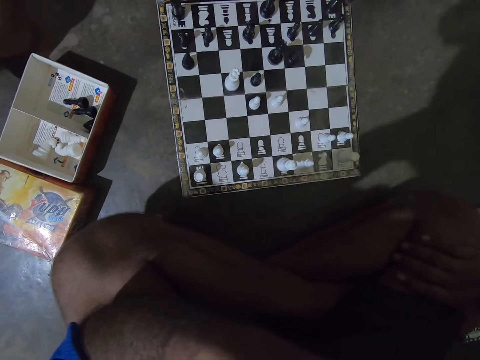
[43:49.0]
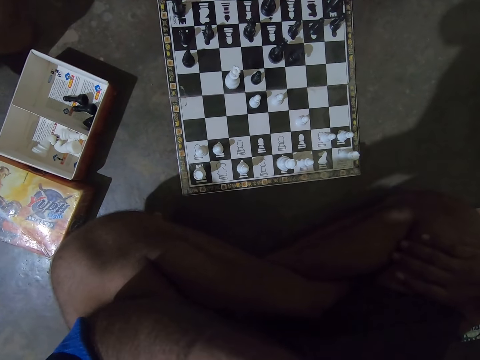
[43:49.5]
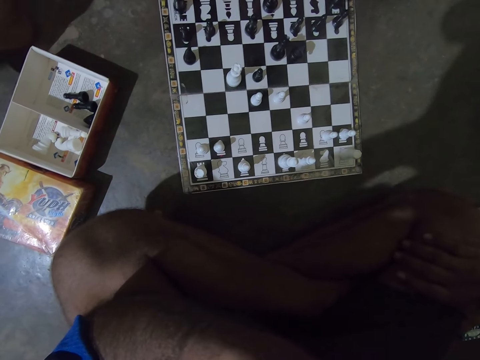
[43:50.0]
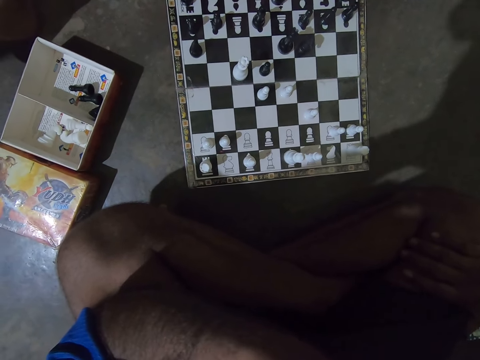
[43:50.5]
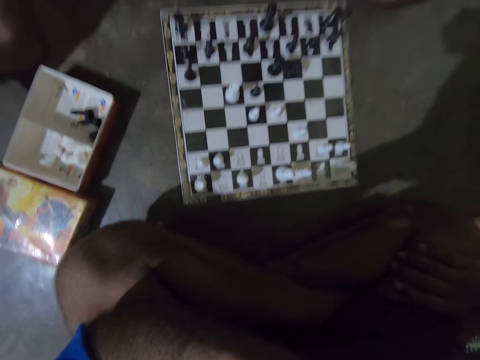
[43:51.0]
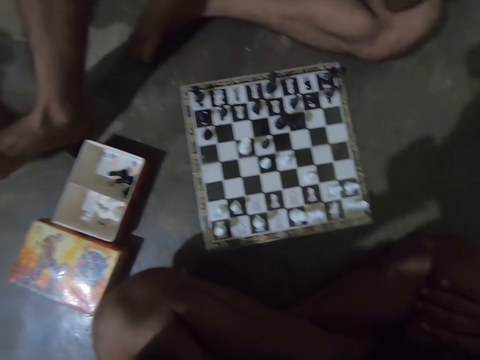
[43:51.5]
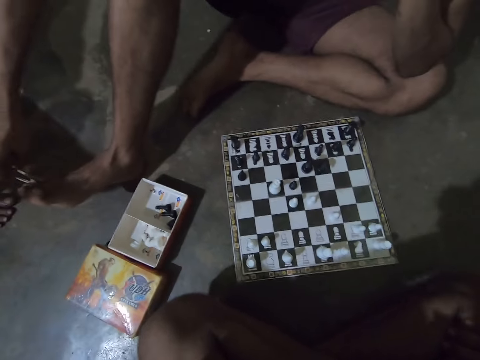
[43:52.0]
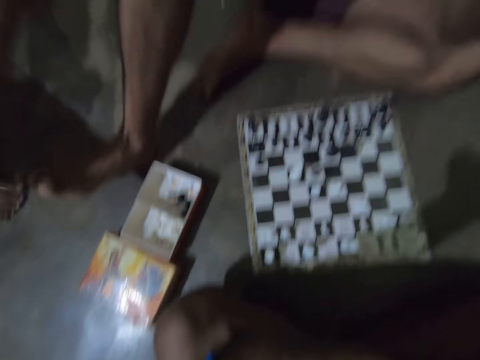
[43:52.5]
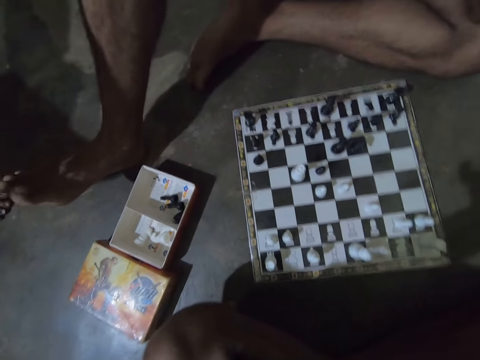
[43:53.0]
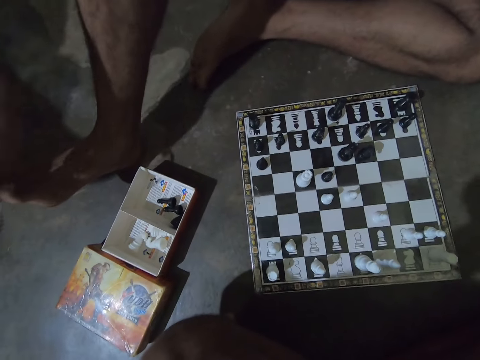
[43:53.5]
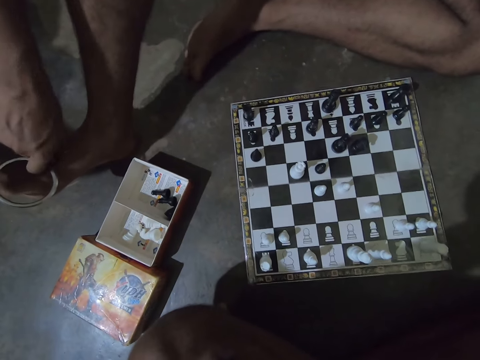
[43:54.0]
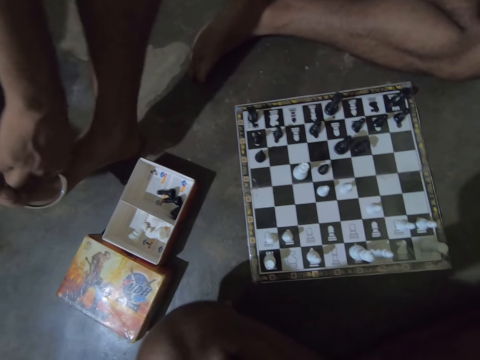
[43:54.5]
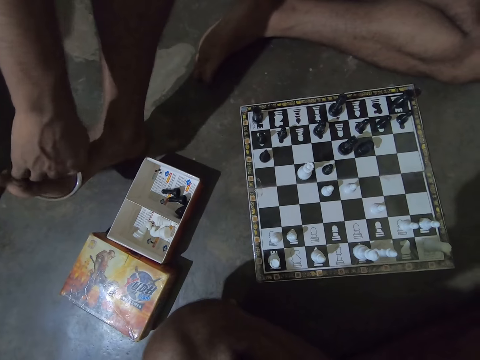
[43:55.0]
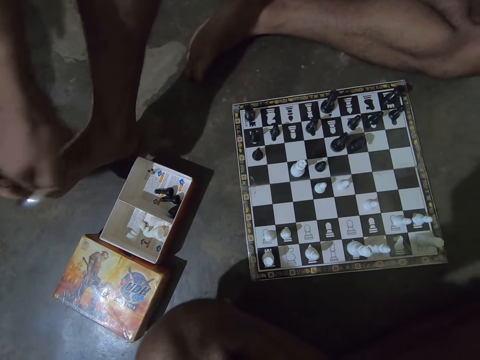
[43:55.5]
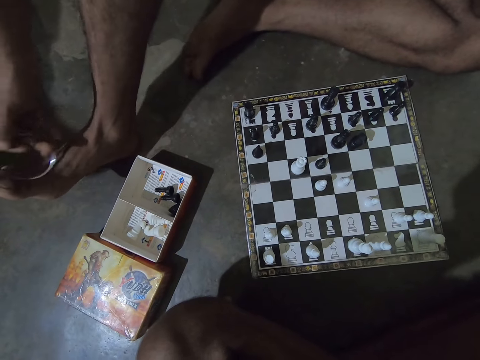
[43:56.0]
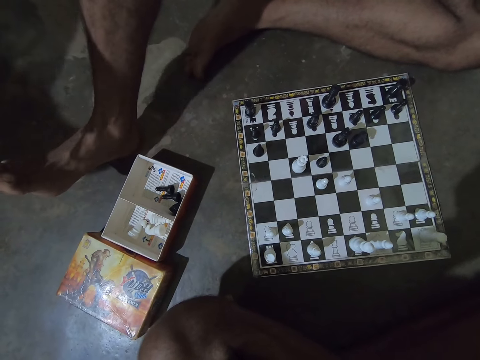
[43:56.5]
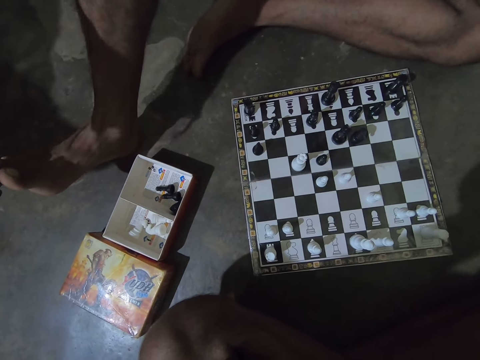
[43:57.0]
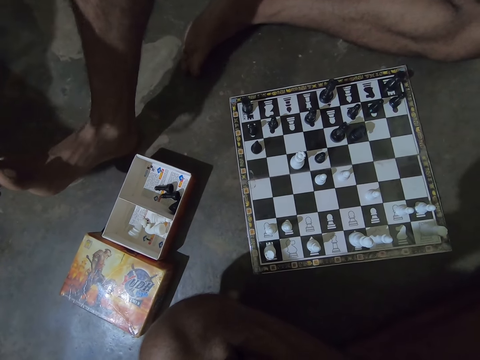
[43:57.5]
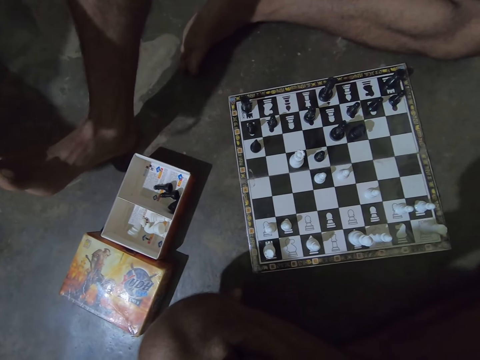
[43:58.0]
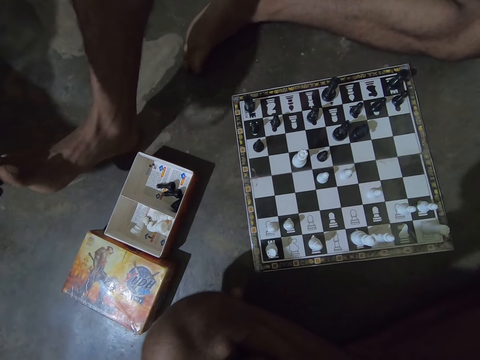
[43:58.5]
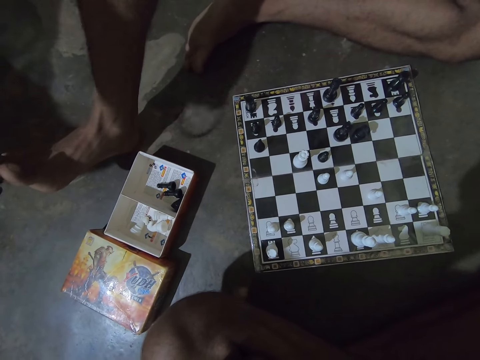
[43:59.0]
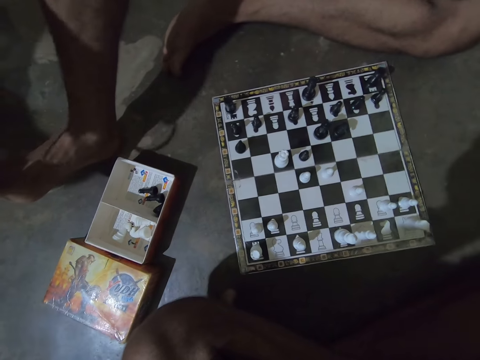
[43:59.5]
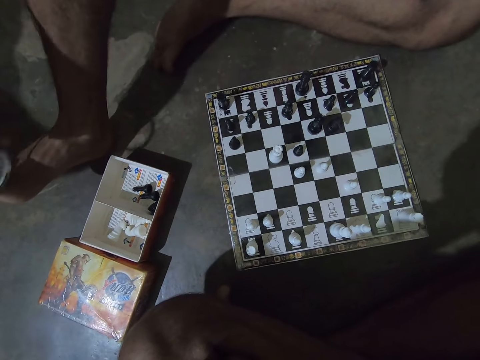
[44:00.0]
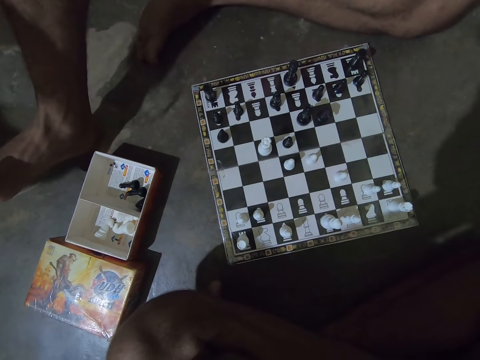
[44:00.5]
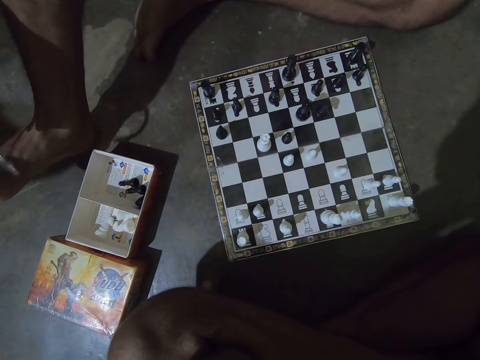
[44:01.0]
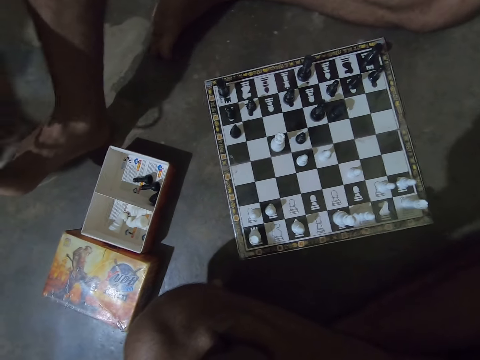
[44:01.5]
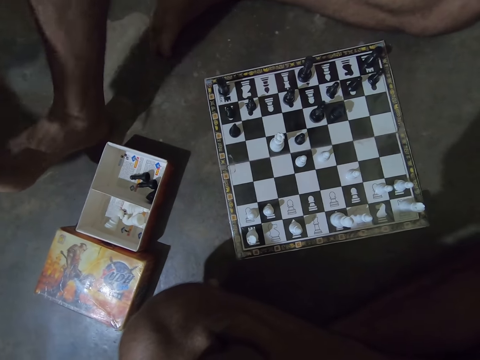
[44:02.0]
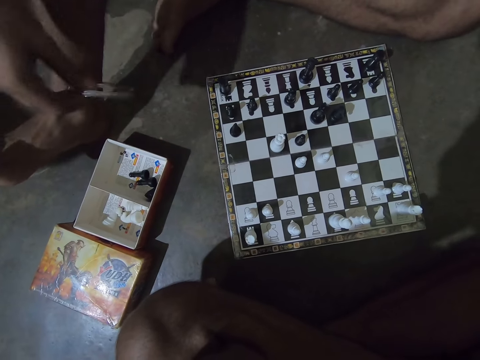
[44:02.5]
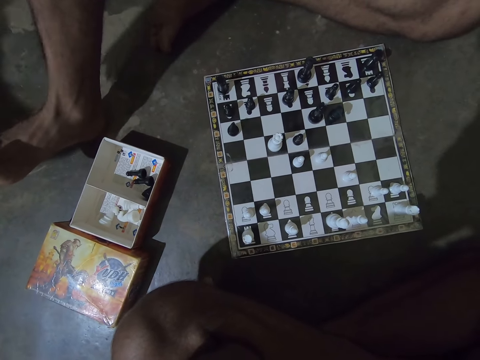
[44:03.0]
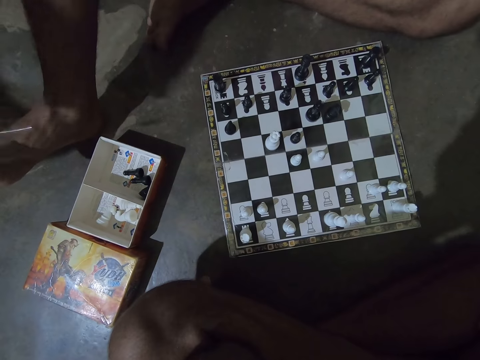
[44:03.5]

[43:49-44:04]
The camera wearer adjusts his left hand on his face. The man places the ring in his right hand between his right big toe and second toe. The man hits his right foot with the ring.

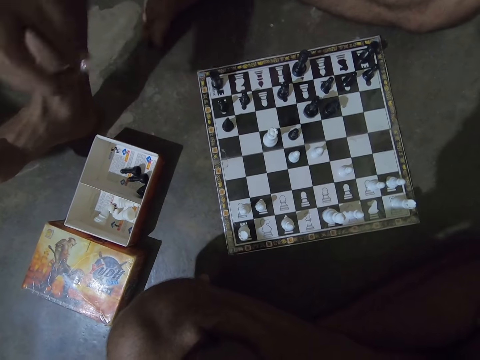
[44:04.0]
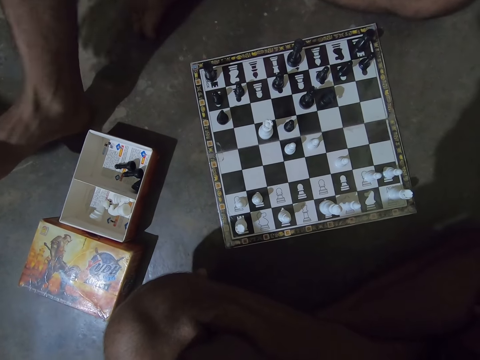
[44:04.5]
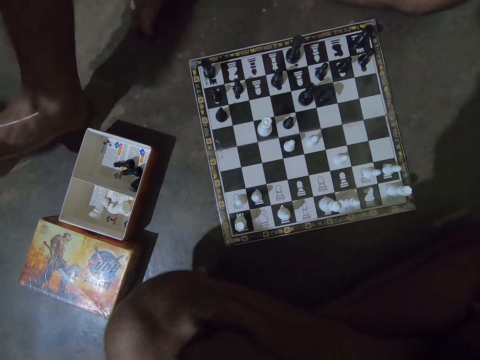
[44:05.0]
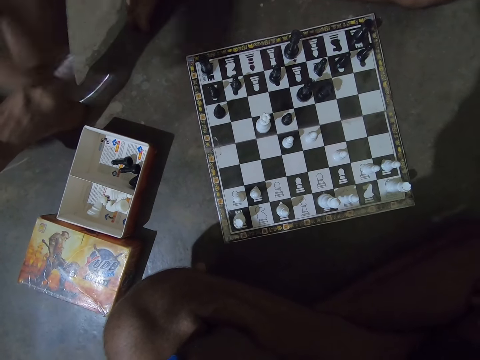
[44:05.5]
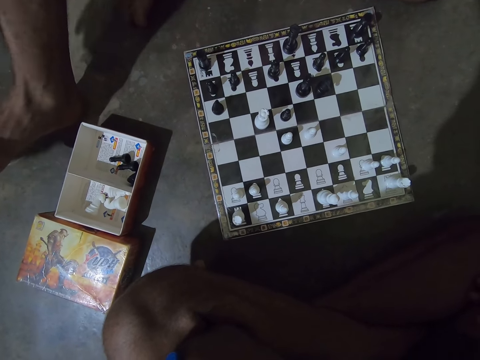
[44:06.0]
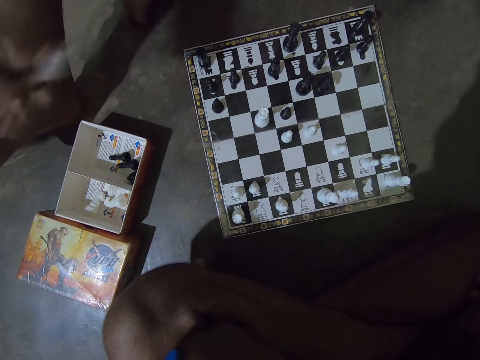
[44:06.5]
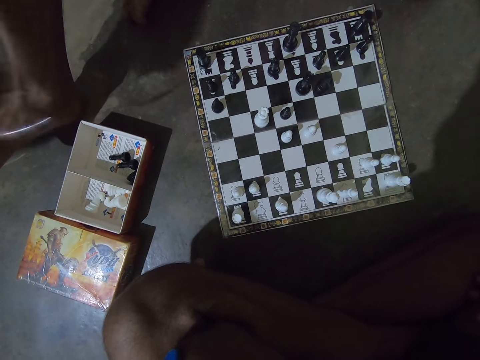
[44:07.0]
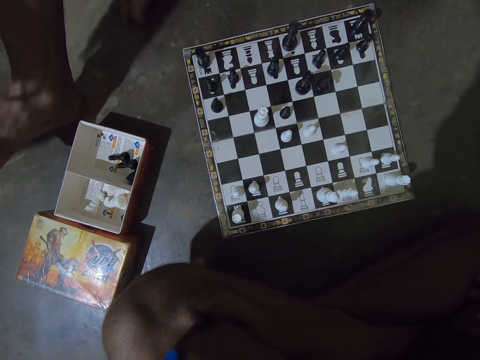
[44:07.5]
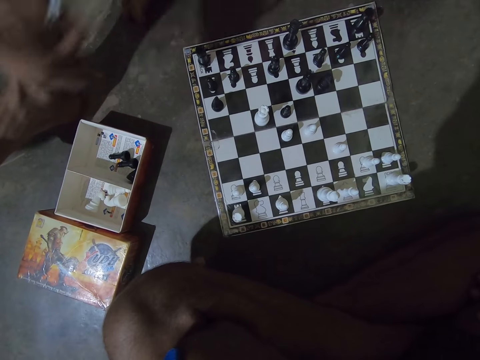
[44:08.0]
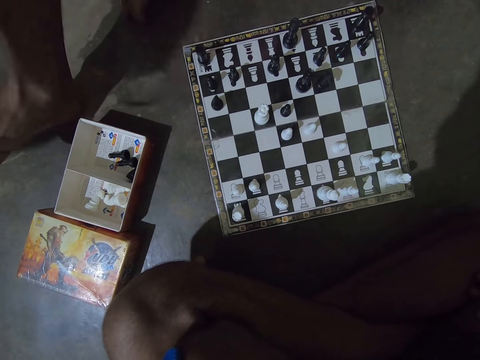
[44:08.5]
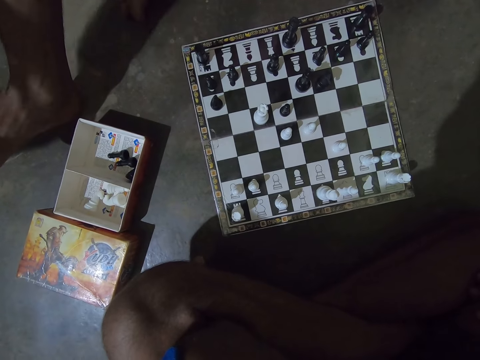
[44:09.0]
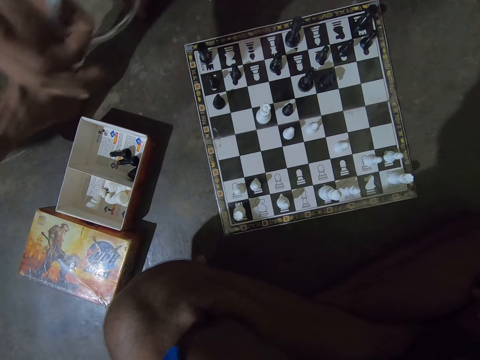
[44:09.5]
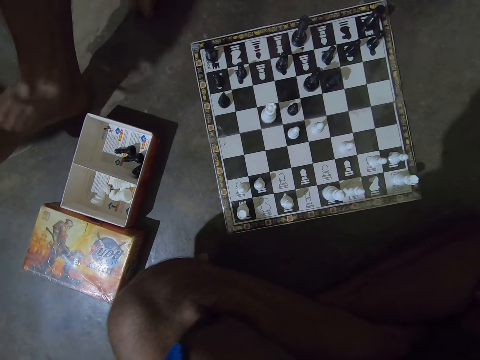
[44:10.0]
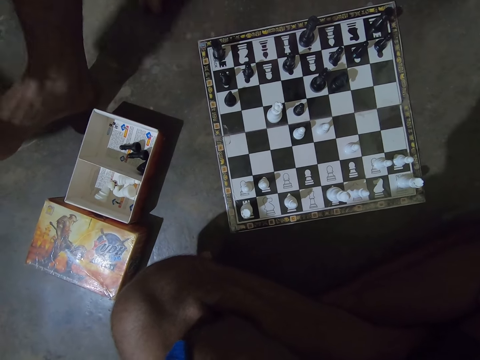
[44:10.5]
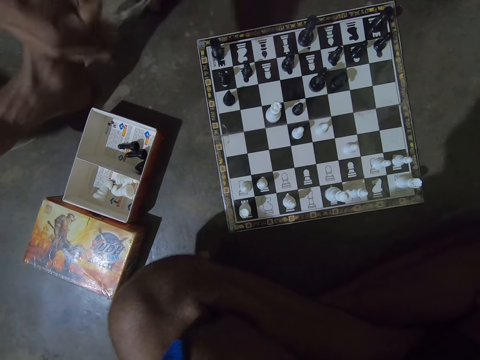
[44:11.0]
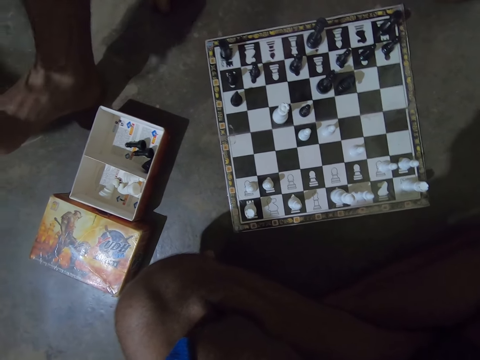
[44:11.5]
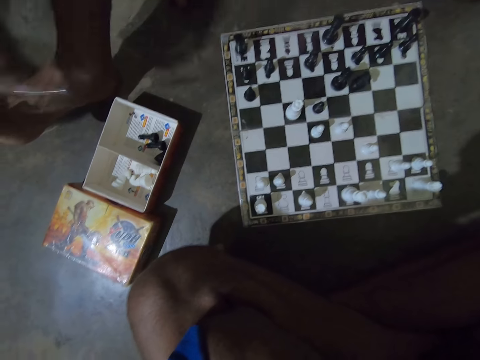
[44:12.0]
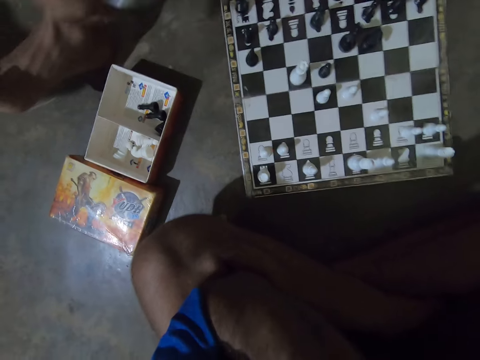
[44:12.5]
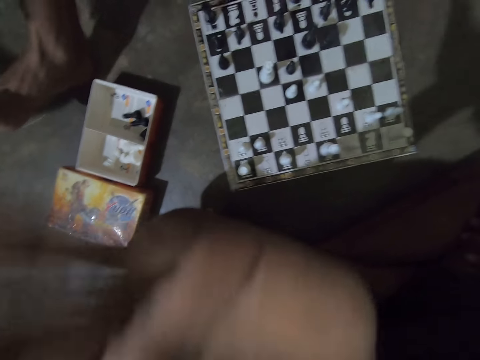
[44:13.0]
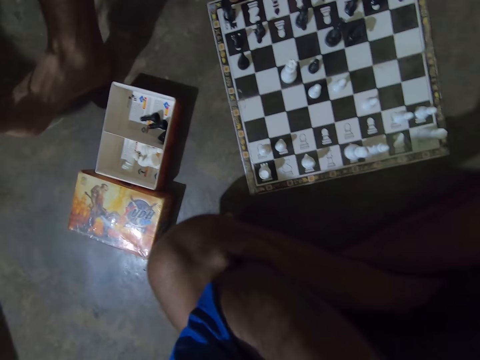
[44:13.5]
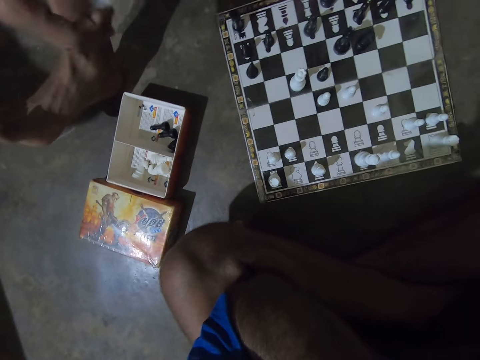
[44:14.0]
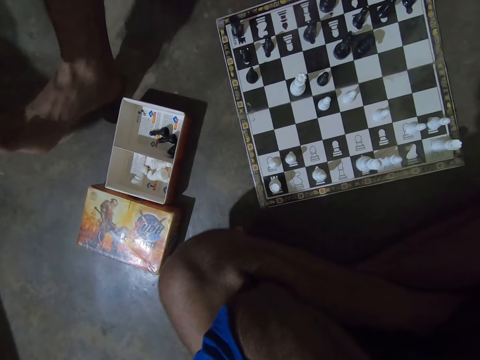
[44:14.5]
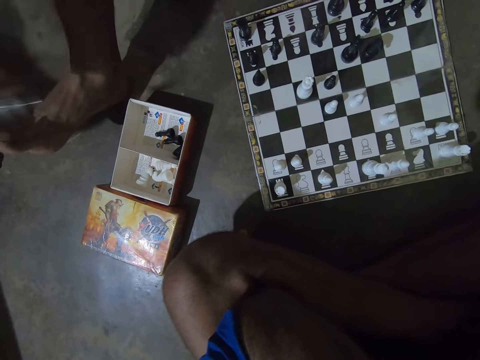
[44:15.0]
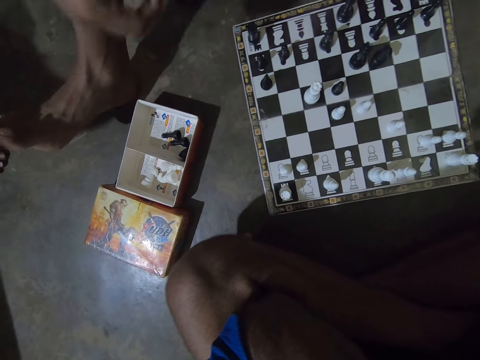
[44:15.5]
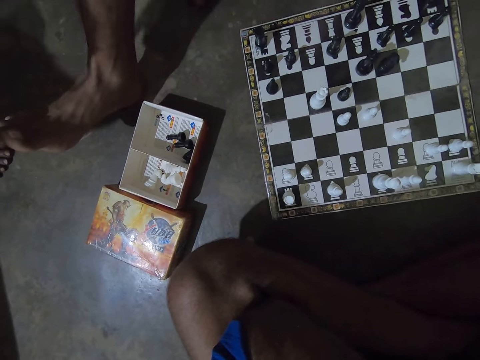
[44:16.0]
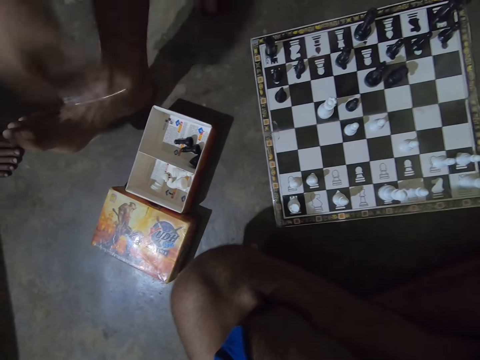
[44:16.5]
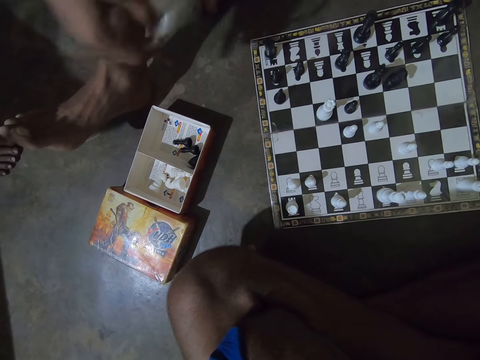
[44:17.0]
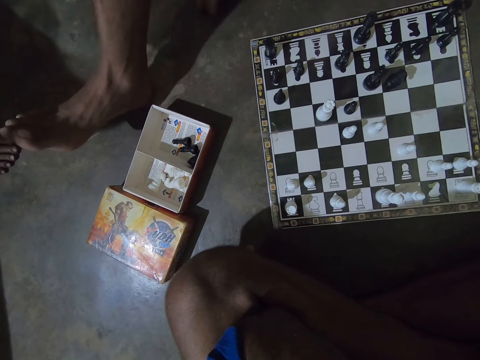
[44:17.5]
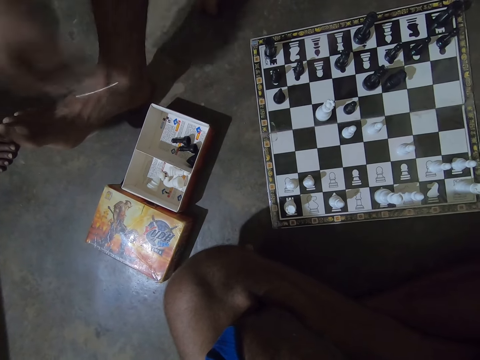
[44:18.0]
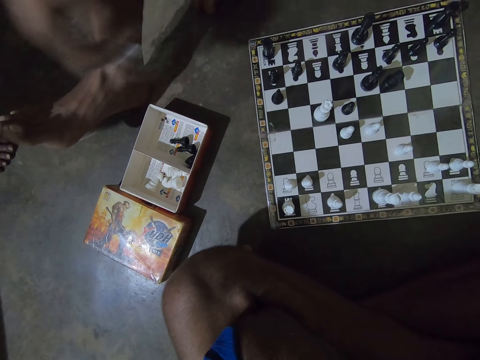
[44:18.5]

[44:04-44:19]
The camera wearer moves his right hand forward slightly.
